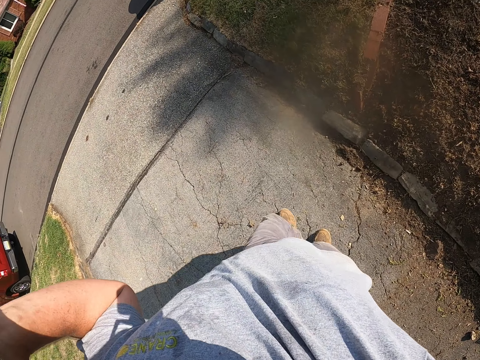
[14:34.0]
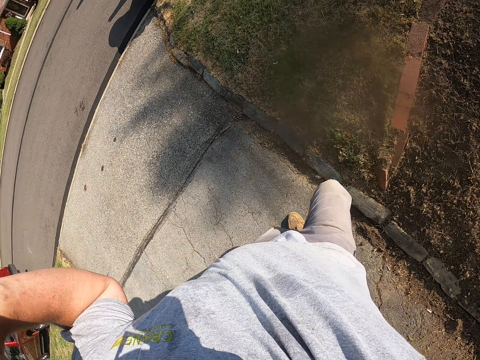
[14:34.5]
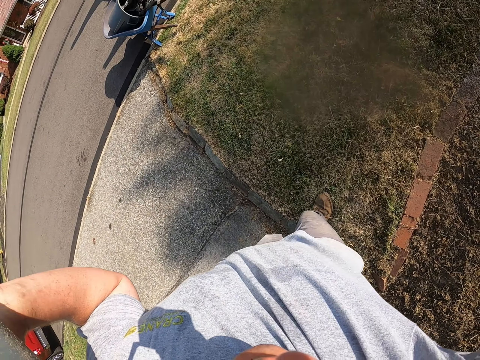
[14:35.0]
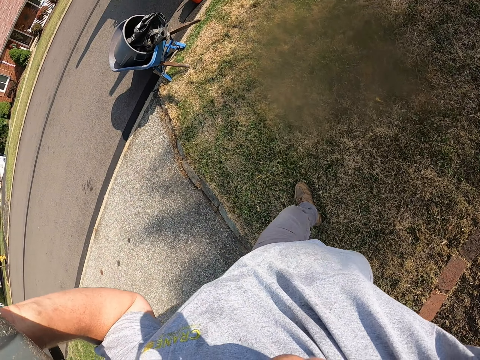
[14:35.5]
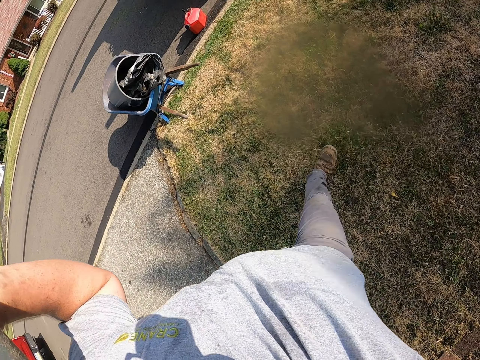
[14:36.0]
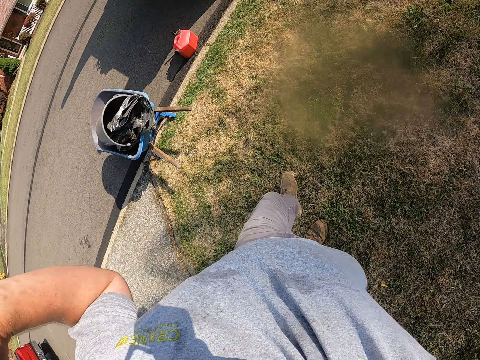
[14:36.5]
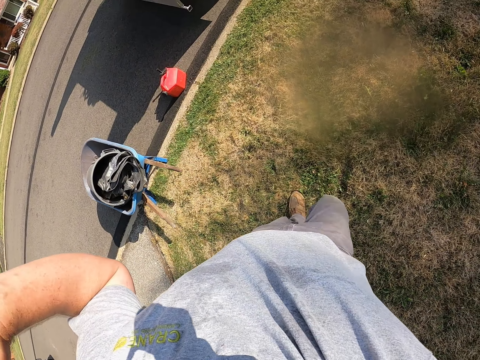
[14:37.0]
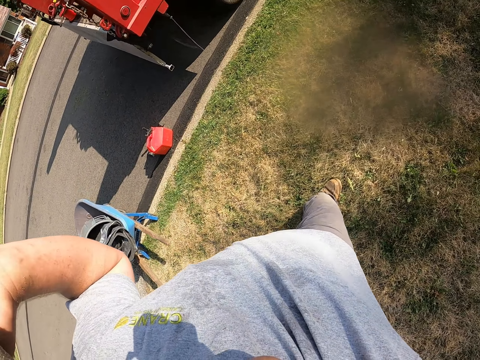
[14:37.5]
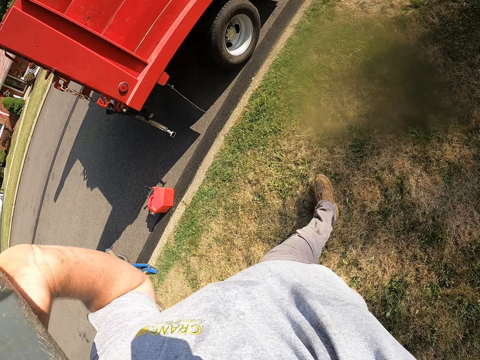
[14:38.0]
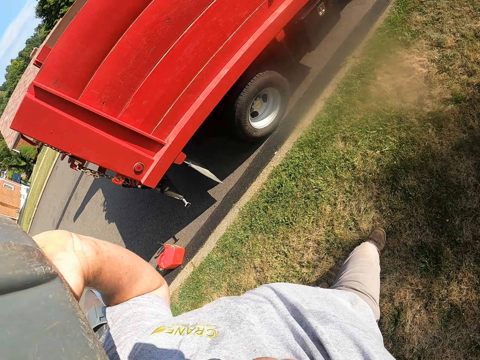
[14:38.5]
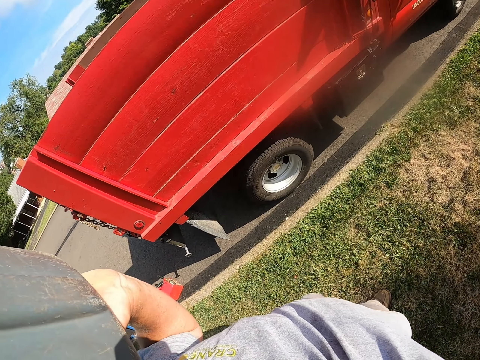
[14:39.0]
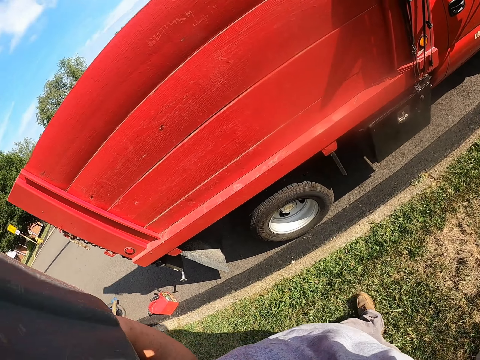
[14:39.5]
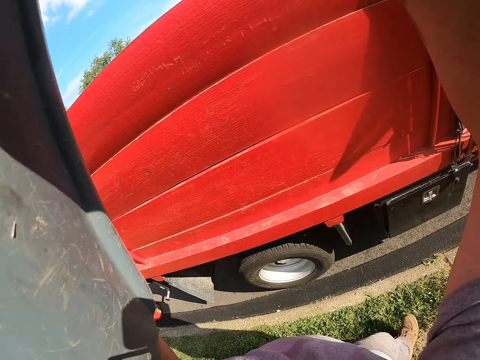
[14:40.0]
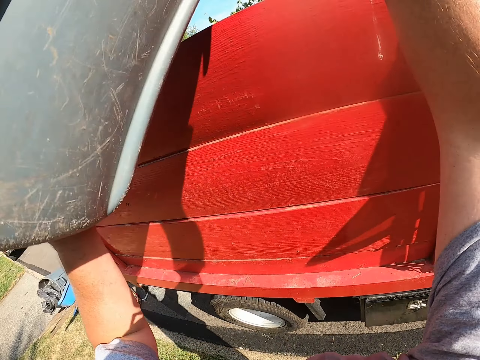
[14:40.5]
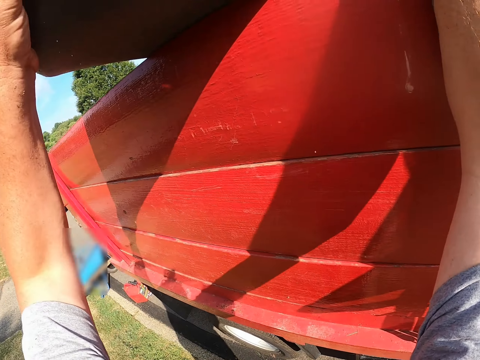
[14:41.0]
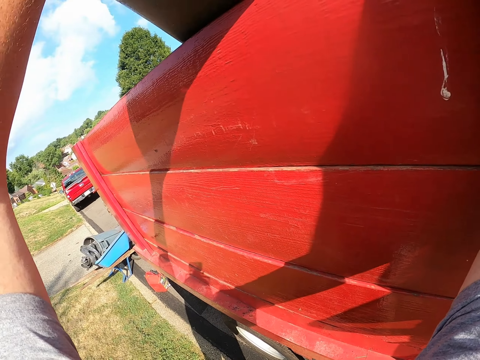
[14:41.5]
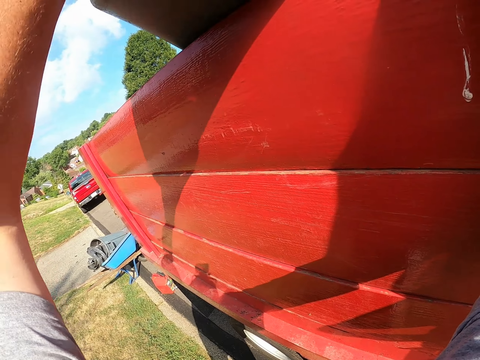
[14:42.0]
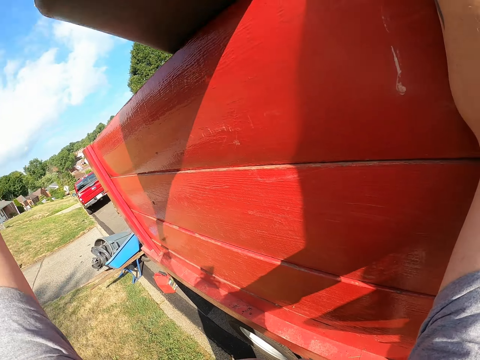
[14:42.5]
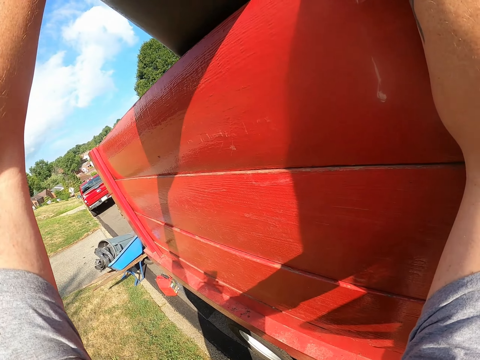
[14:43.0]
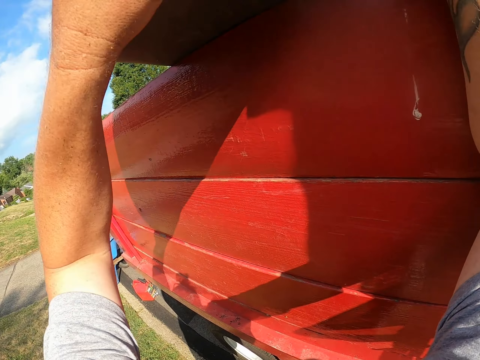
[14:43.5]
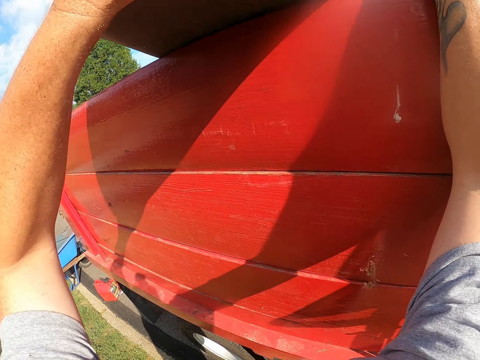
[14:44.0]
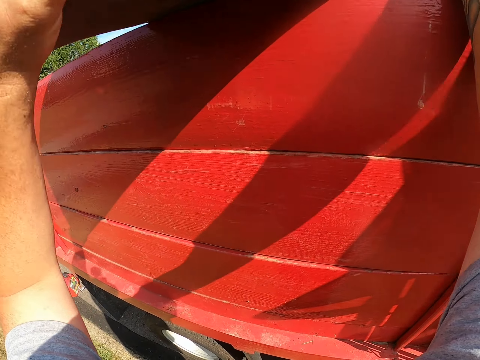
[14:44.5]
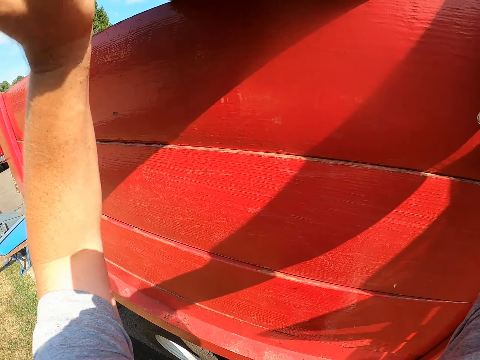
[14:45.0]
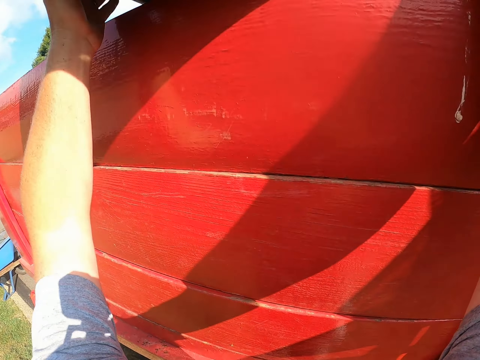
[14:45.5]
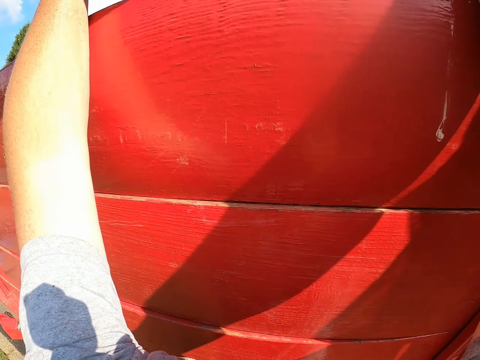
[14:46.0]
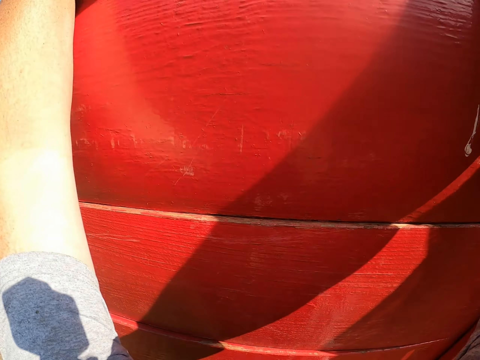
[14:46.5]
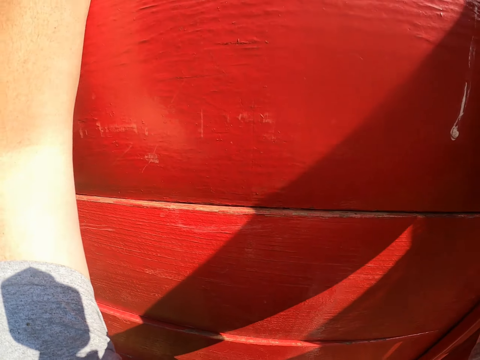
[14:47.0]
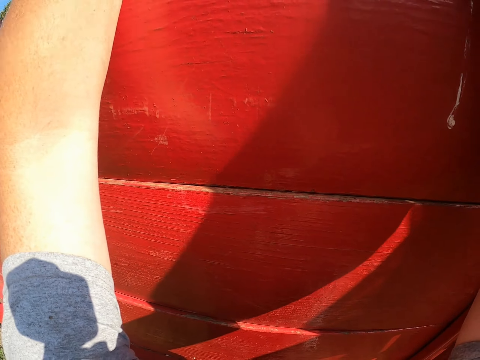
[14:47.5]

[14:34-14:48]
The camera wearer walks on the grass. They pour the dirt from a dustbin on the back of the truck.

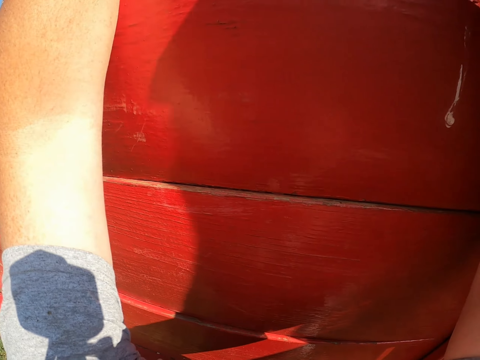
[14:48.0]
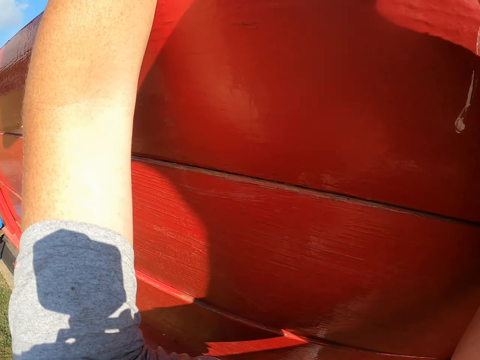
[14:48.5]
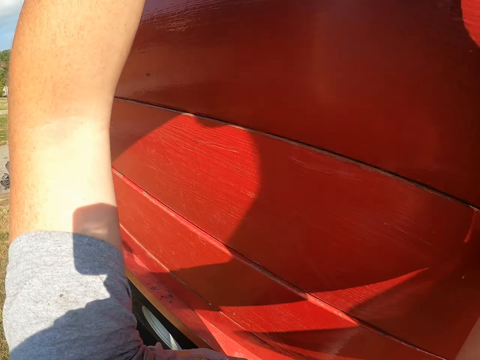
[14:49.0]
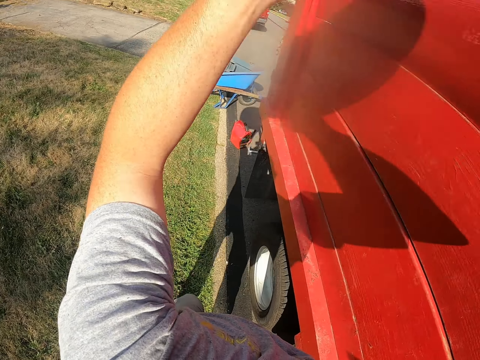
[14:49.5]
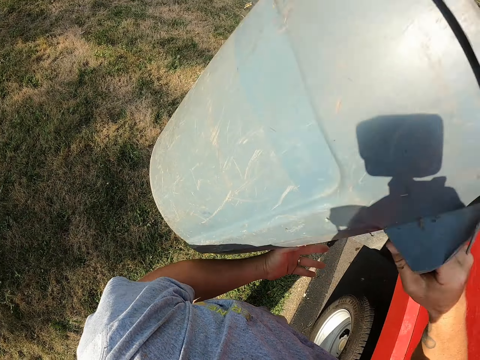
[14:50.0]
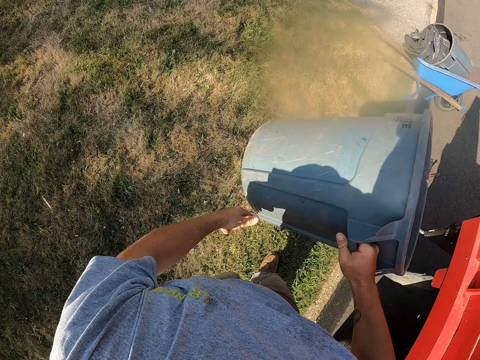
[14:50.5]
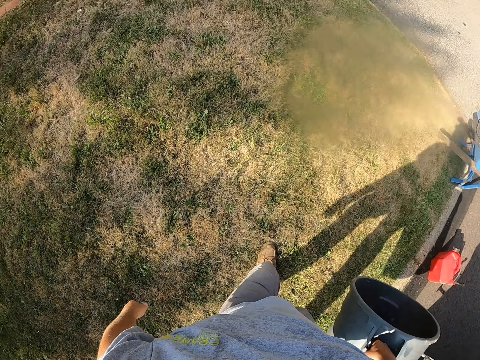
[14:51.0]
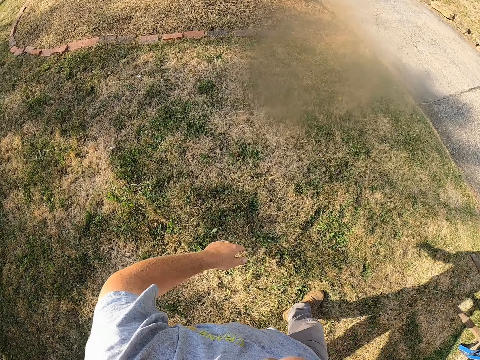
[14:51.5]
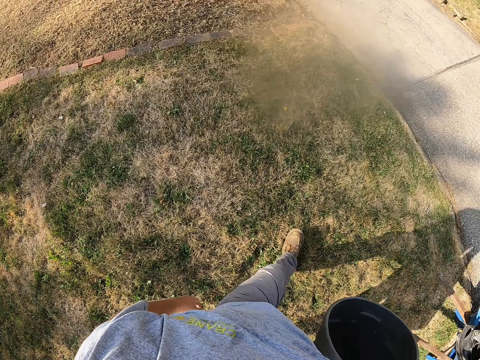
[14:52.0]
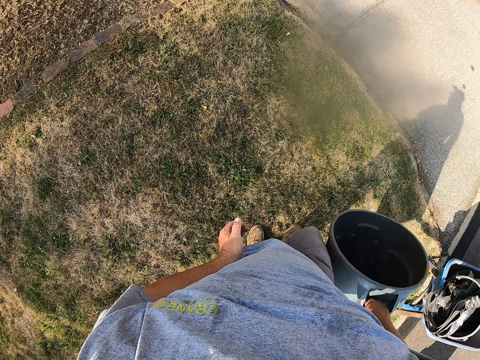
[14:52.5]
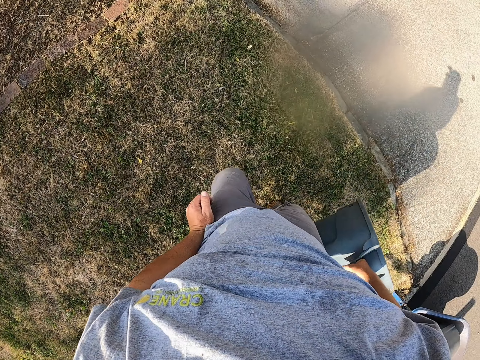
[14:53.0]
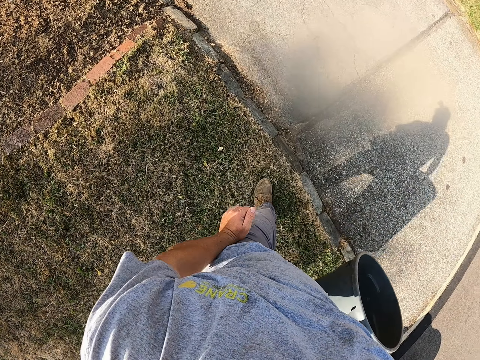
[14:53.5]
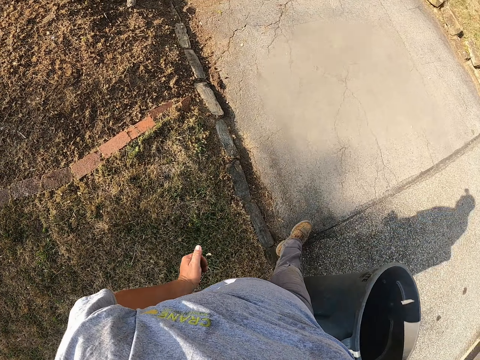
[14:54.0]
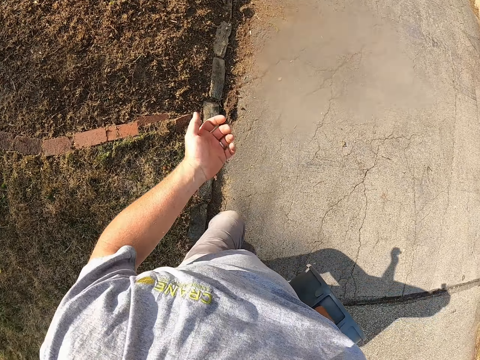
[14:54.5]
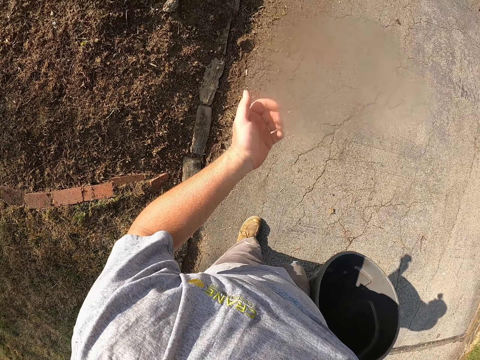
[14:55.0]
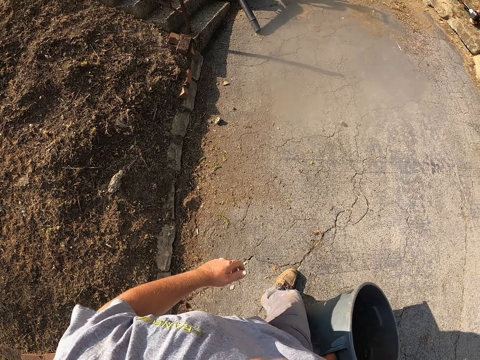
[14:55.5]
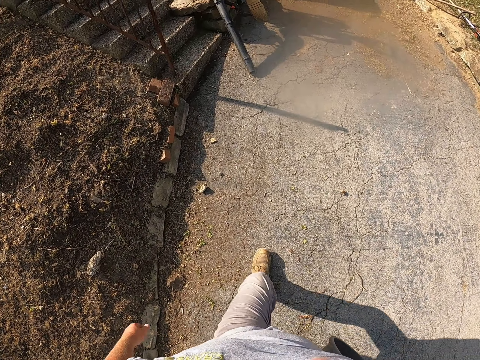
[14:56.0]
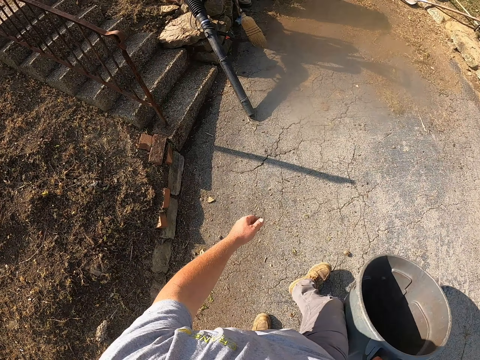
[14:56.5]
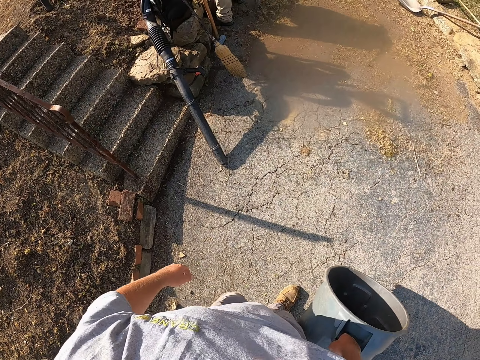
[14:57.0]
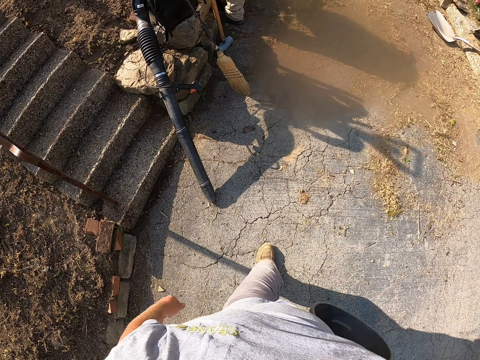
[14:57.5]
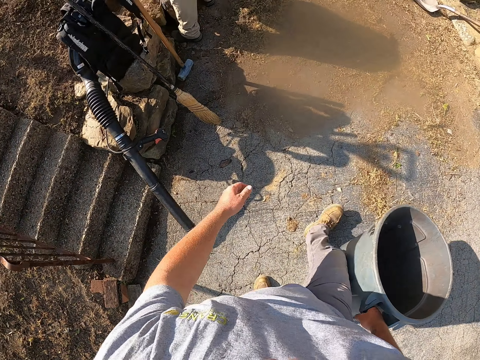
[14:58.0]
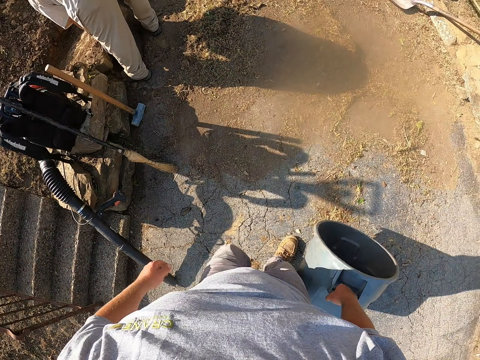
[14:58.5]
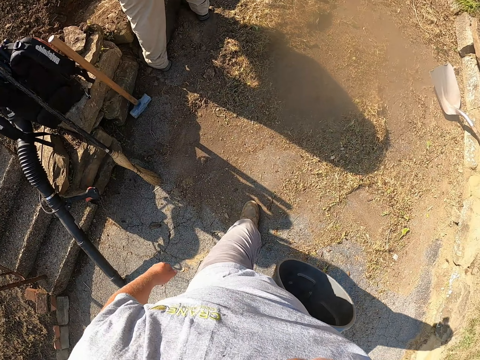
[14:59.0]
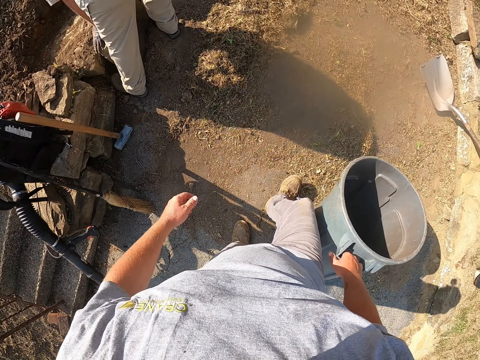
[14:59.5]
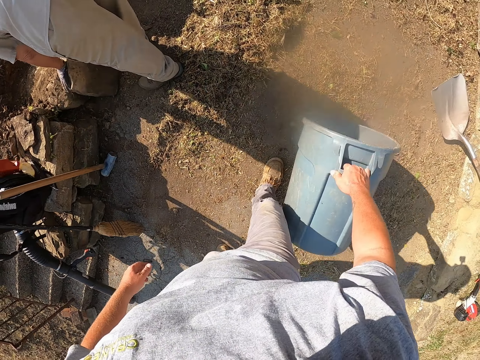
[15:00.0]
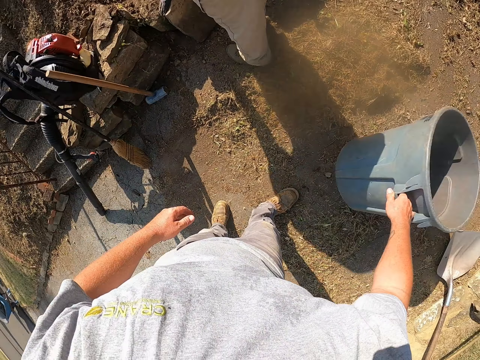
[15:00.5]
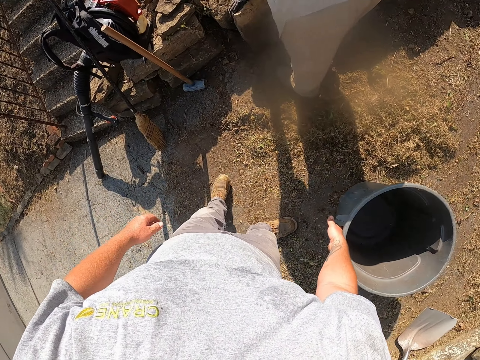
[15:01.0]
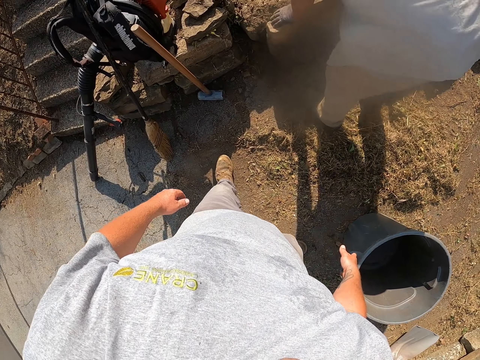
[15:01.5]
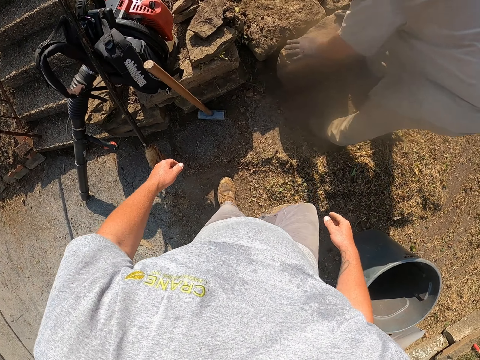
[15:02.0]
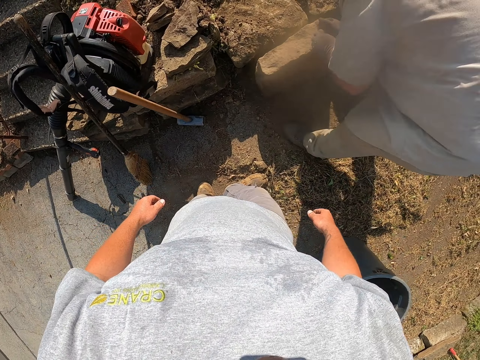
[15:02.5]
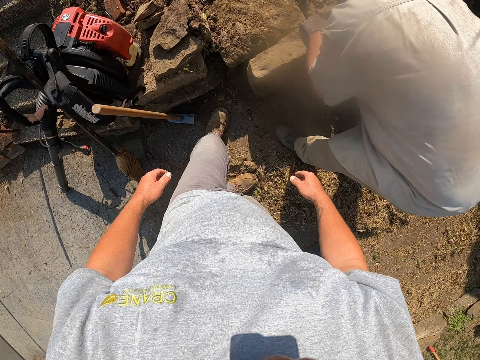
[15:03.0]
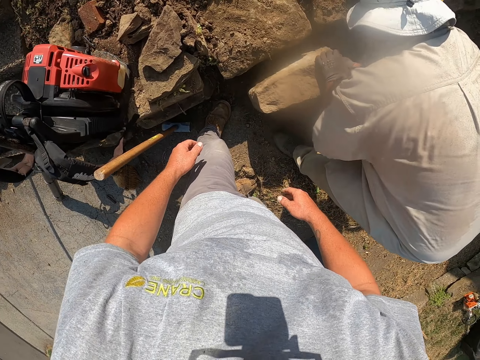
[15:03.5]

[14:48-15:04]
The camera wearer walks on the grass. They walk on the pavement. They place the dustbin on the pavement. They walk on the pavement. A man moves a block or stone on the ground. The man picks up the stone with both hands.
